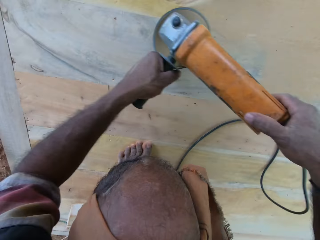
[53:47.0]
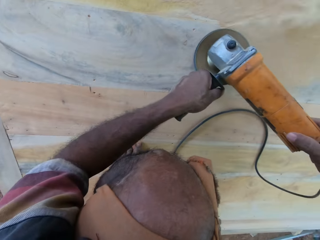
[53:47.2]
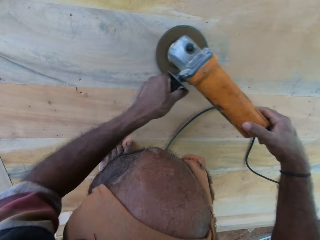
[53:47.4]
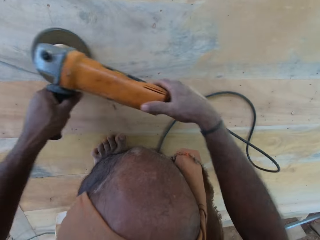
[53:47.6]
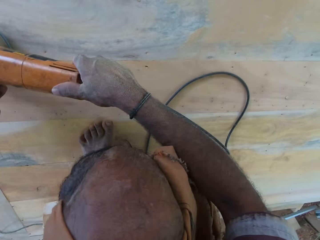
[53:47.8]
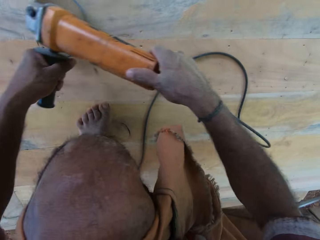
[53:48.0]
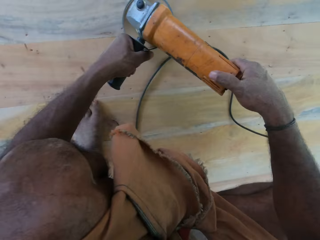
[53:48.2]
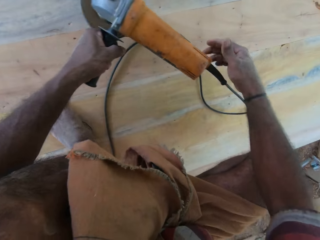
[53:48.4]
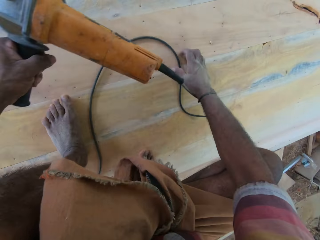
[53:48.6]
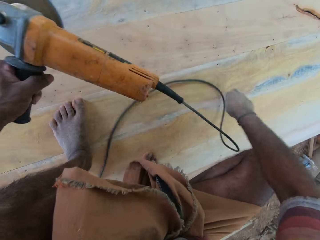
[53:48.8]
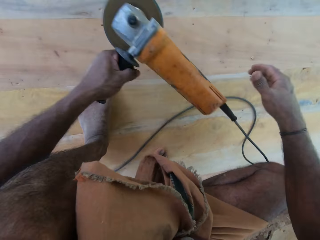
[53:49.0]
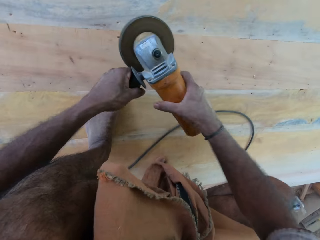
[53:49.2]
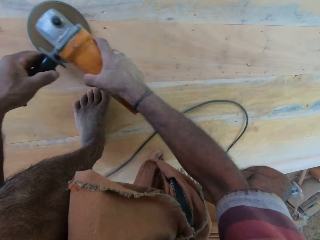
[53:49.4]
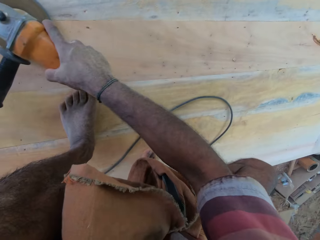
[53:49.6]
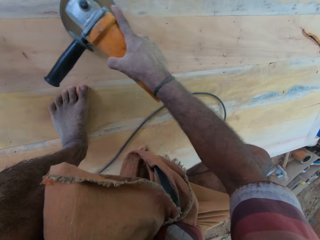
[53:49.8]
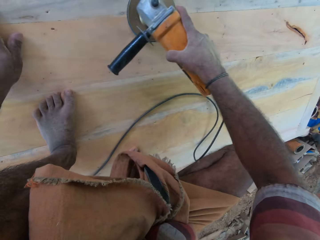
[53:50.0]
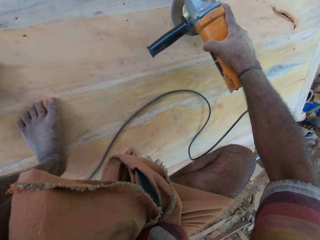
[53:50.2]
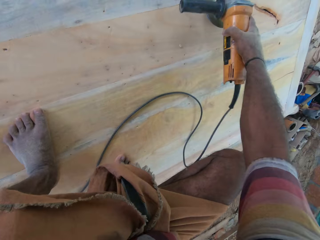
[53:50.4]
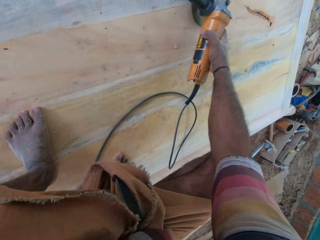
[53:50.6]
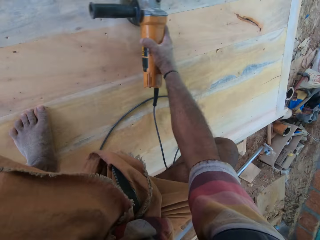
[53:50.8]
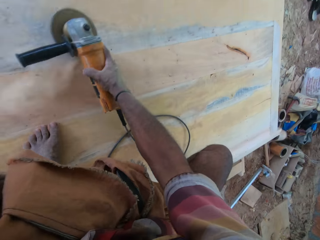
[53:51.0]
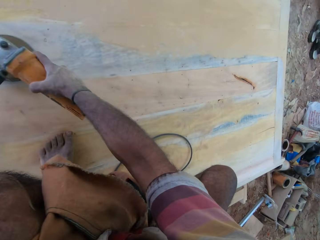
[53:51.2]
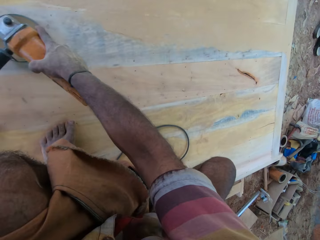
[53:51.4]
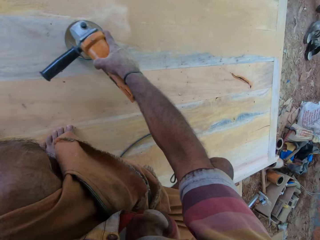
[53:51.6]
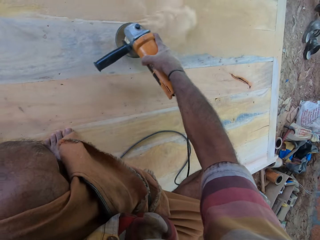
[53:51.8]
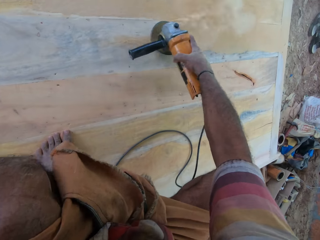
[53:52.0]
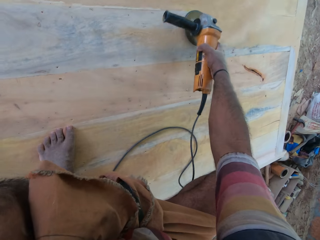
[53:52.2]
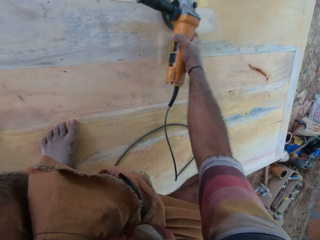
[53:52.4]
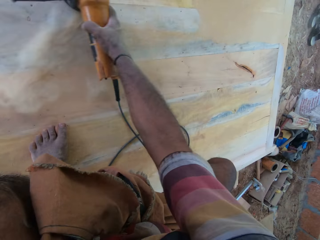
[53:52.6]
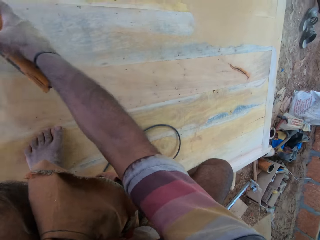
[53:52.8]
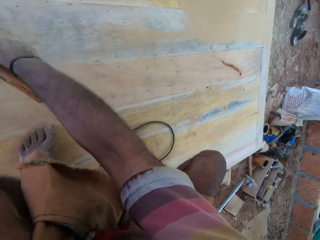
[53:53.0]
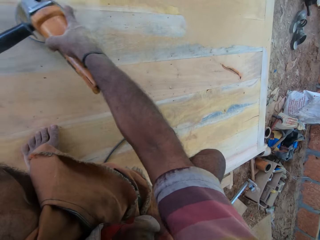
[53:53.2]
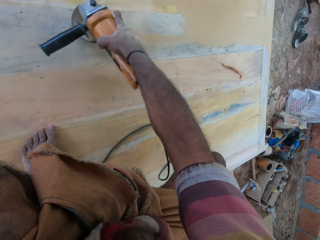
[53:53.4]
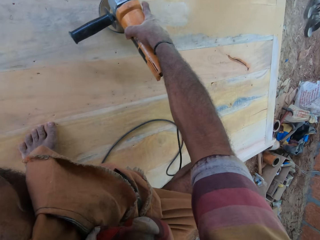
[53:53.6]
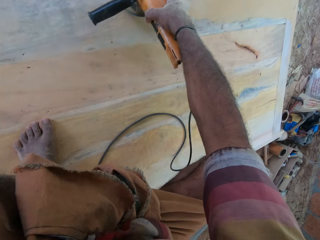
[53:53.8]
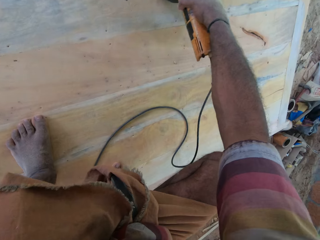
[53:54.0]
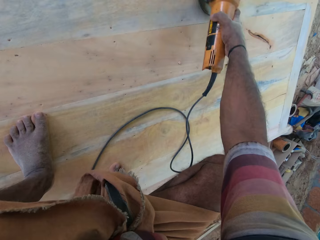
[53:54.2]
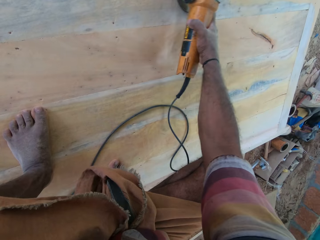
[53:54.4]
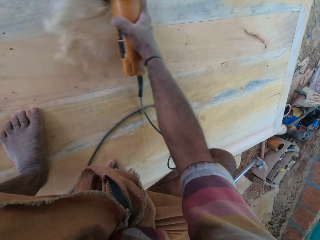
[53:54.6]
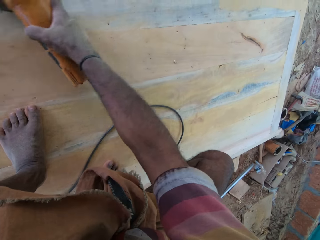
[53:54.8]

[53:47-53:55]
The camera wearer pulls the hand grinder cable on the wood. They hold the hand grinder in the hand. They push the electric cable aside. They hold the hand grinder with both hands. They smoothen the furniture with an electric sander. They touch the wood.

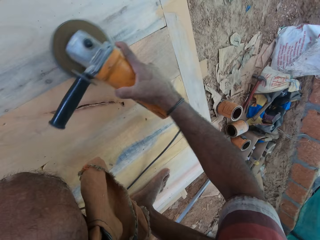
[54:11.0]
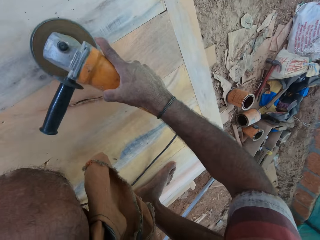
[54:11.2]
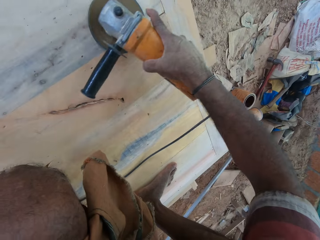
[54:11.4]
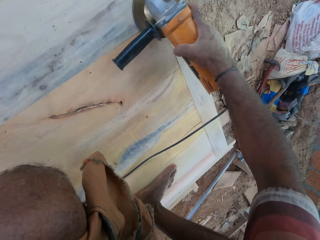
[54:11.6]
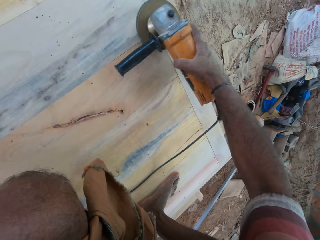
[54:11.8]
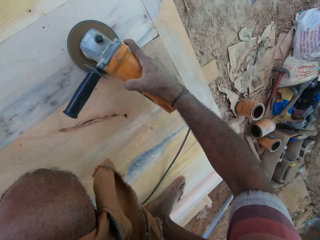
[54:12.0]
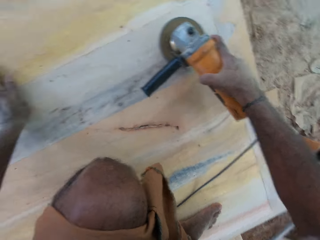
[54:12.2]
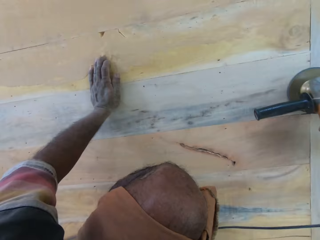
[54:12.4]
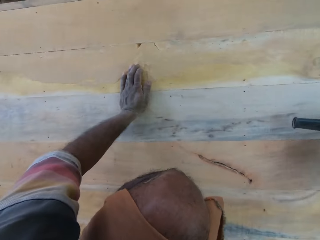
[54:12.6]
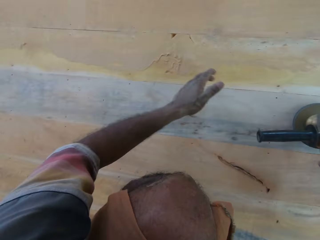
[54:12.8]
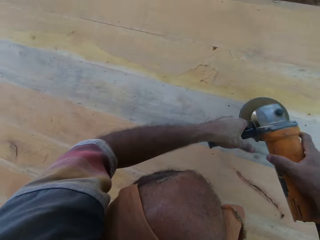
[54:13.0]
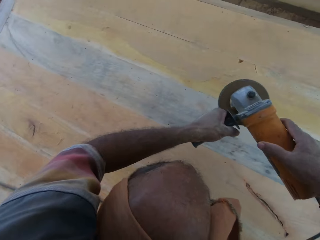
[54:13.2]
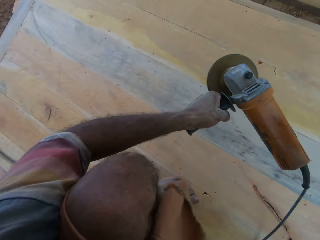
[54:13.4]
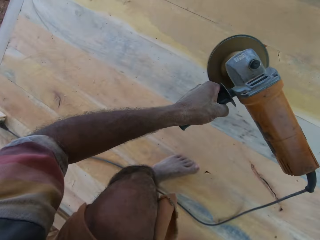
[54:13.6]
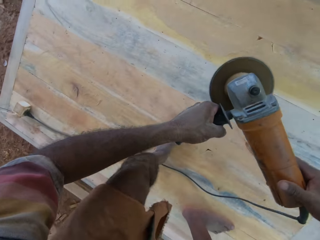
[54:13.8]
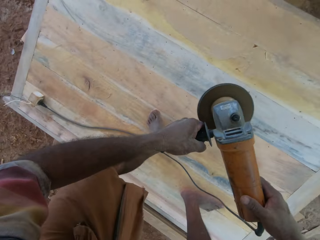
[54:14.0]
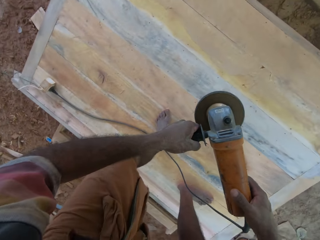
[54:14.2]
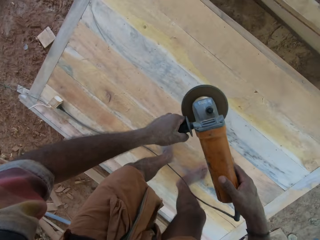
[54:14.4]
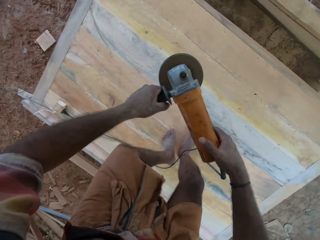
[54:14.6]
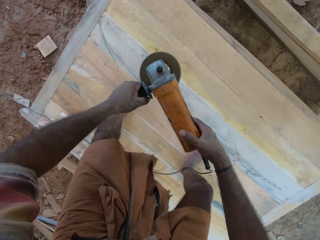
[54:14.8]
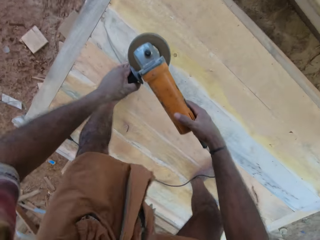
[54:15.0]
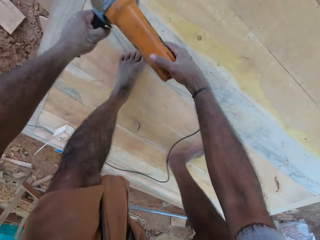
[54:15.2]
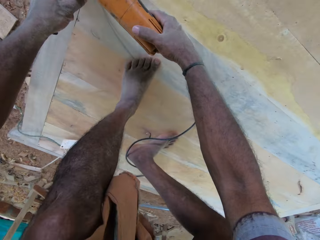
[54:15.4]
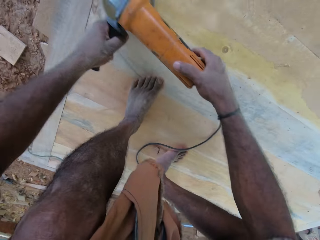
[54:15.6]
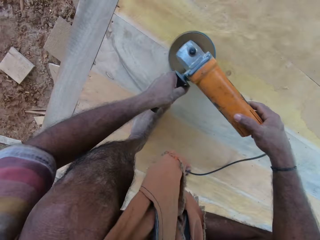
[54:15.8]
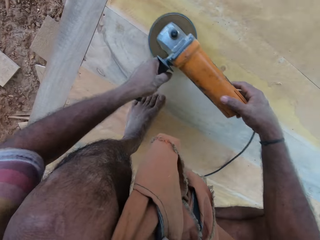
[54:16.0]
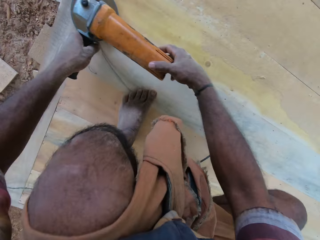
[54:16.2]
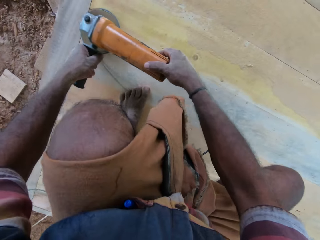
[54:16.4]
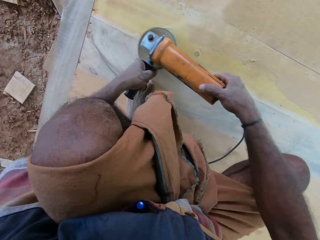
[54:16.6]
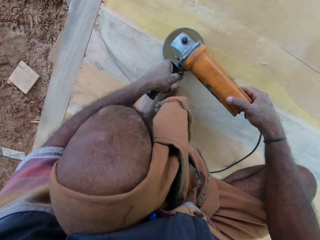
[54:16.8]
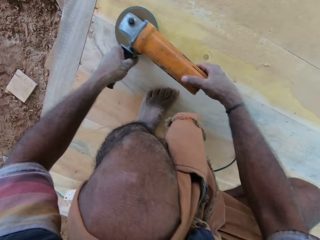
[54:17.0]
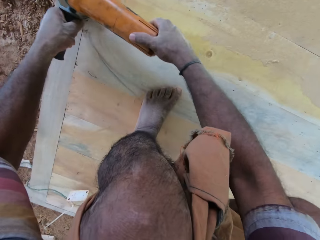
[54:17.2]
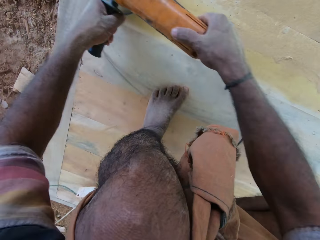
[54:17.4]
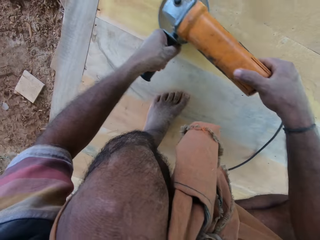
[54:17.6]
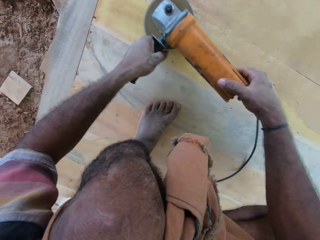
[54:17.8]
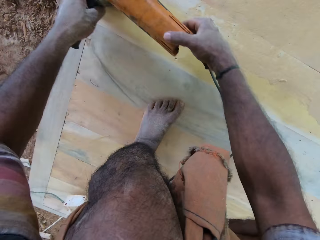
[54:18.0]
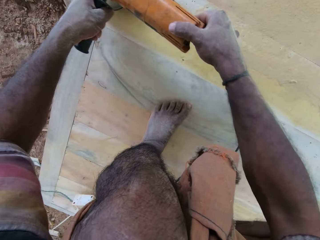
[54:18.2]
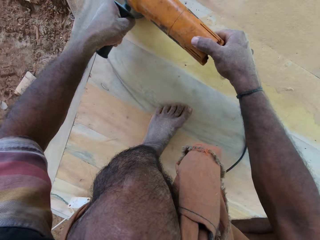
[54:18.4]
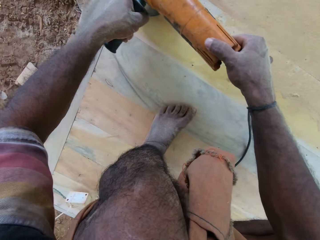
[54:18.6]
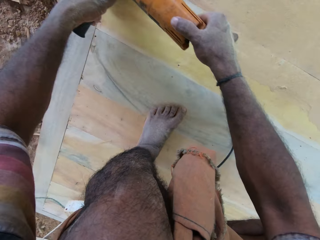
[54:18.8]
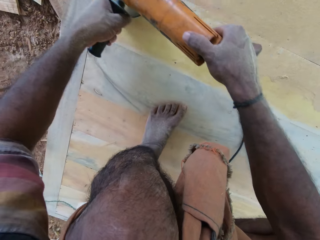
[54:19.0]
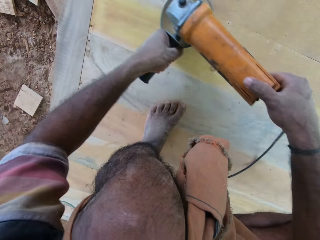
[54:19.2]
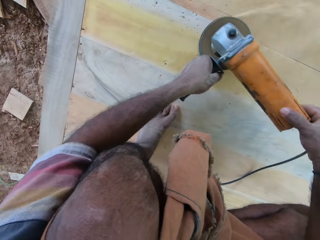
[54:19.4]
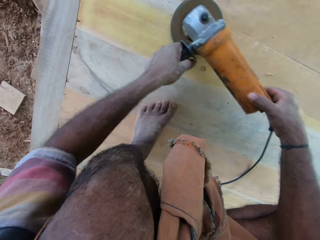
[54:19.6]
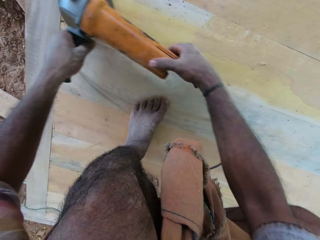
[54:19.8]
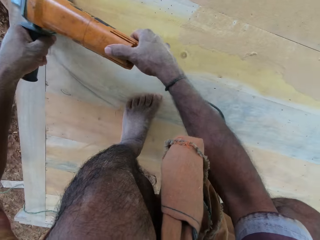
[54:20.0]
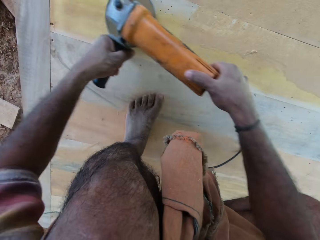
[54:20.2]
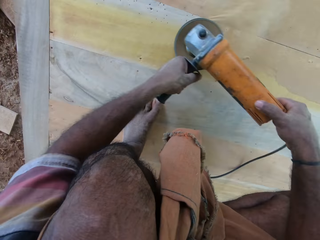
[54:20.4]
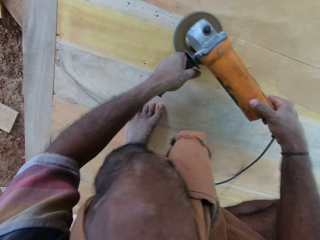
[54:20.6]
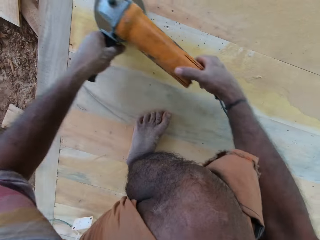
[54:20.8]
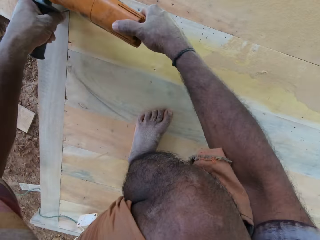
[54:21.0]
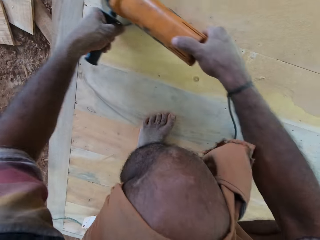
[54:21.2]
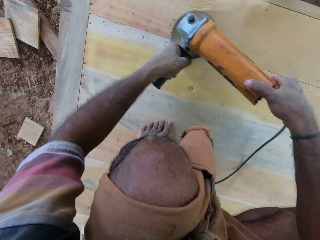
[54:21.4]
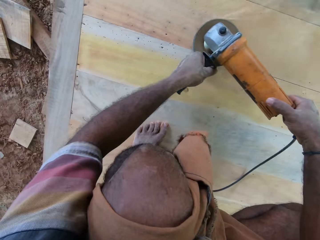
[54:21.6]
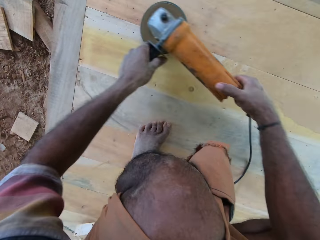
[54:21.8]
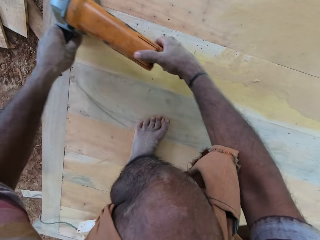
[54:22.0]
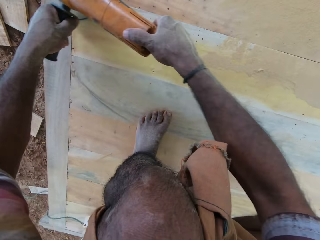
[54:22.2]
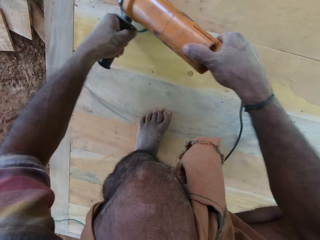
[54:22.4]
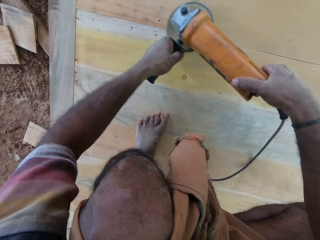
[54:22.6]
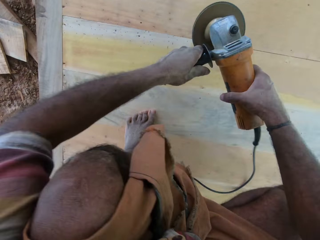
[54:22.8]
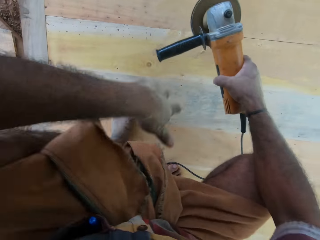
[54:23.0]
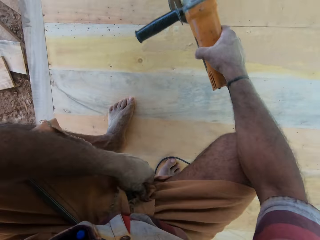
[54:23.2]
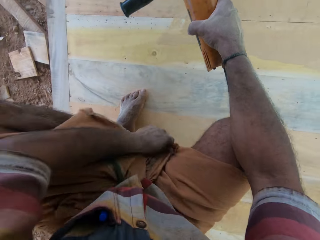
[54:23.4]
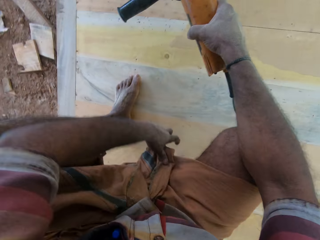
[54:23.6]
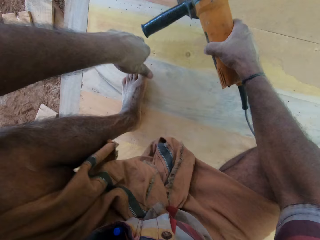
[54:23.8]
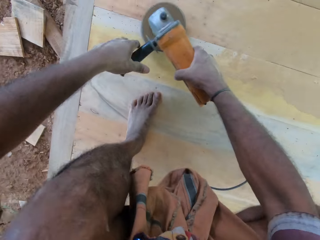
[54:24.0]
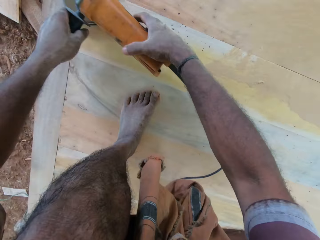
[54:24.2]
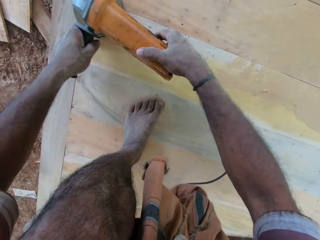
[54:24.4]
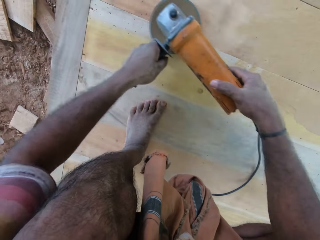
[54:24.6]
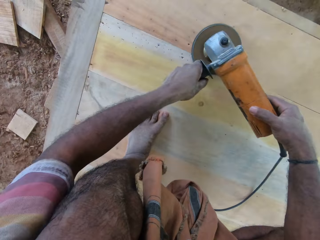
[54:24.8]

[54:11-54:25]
The camera wearer looks around. They hold the hand grinder with both hands. They pick up the electric sander with both hands. They walk on the wood and look around. They smoothen the wood or table with the sander. They pull the saree. They smoothen the table.
